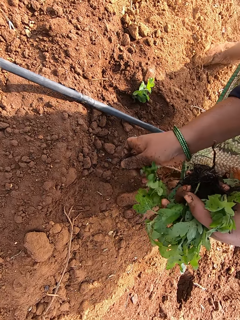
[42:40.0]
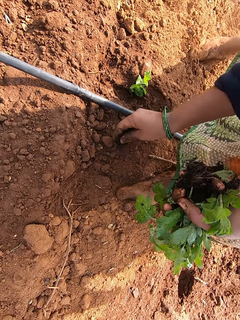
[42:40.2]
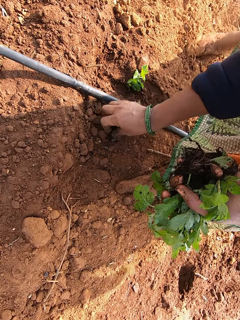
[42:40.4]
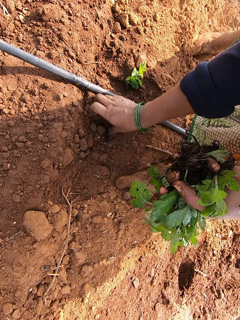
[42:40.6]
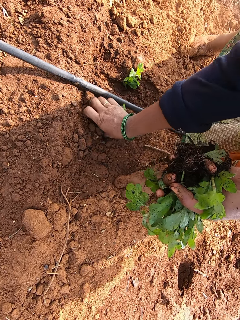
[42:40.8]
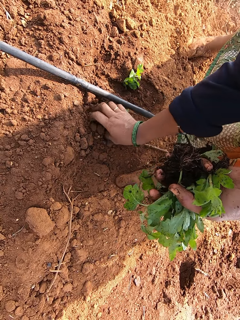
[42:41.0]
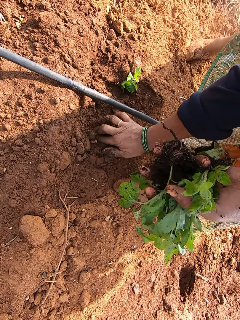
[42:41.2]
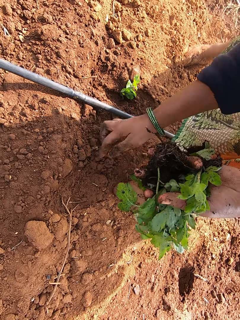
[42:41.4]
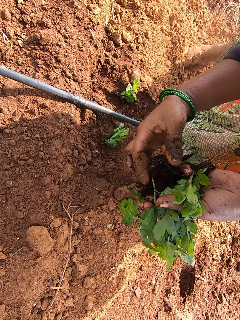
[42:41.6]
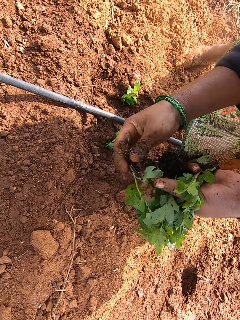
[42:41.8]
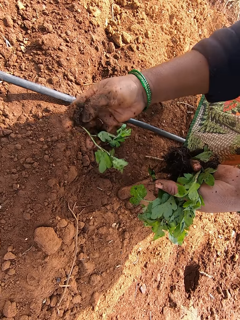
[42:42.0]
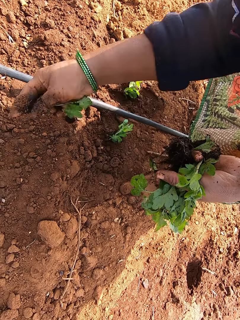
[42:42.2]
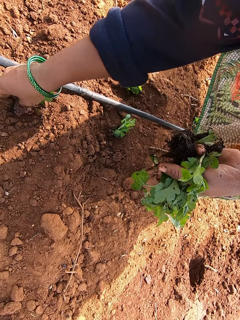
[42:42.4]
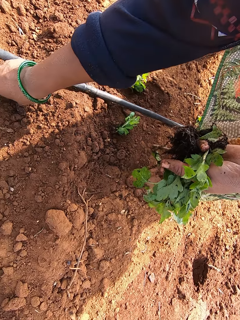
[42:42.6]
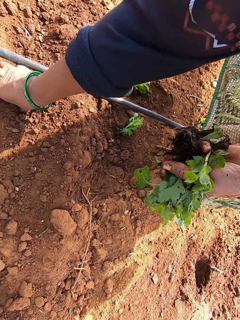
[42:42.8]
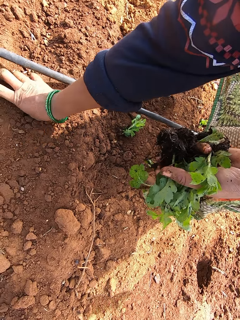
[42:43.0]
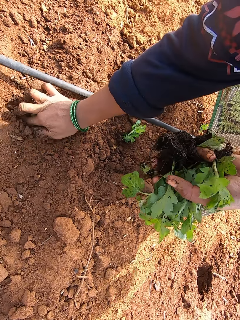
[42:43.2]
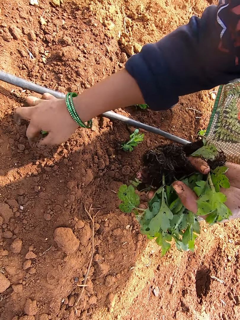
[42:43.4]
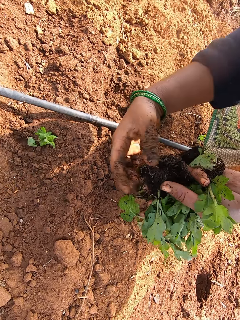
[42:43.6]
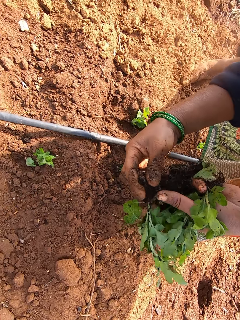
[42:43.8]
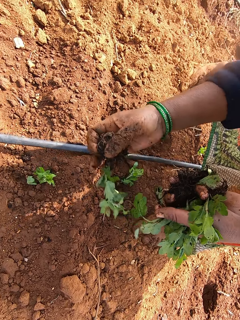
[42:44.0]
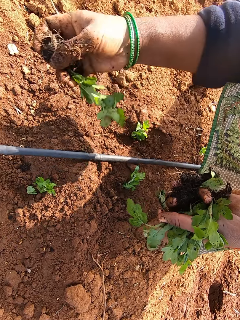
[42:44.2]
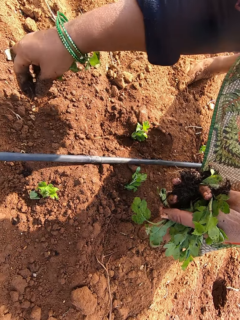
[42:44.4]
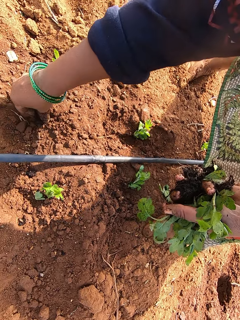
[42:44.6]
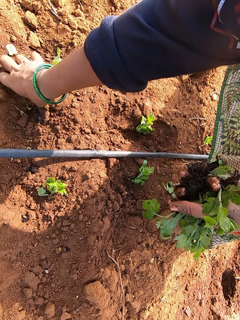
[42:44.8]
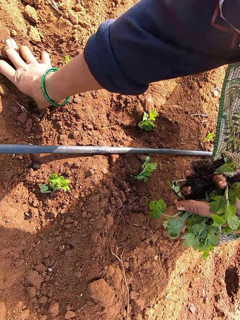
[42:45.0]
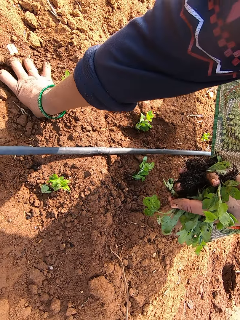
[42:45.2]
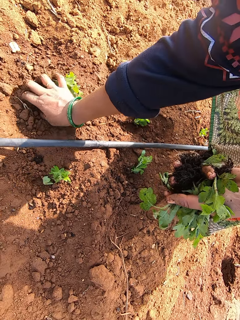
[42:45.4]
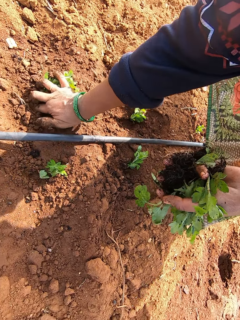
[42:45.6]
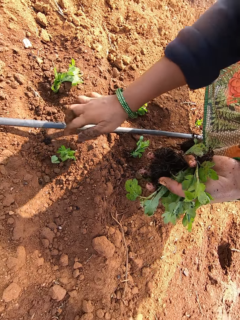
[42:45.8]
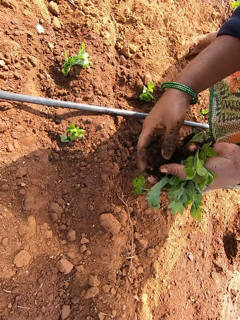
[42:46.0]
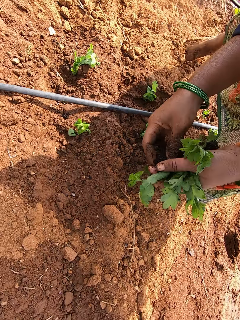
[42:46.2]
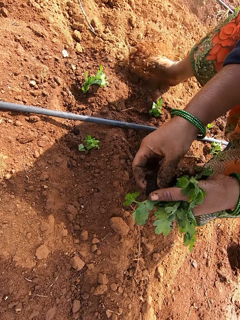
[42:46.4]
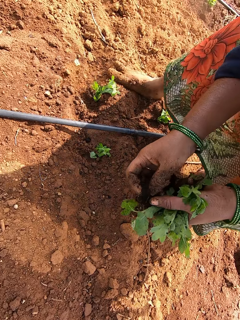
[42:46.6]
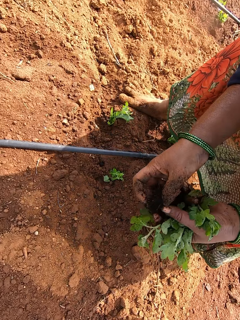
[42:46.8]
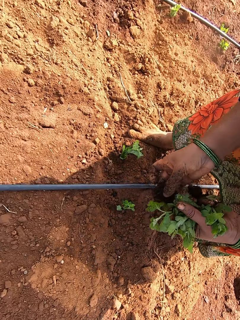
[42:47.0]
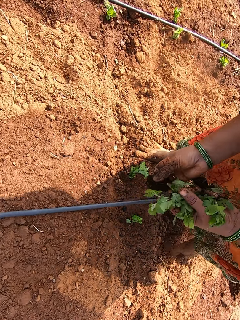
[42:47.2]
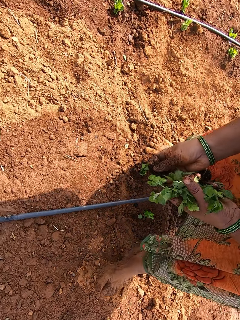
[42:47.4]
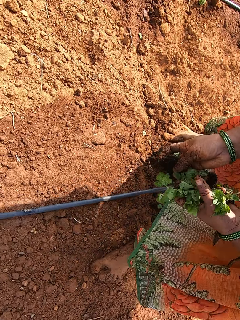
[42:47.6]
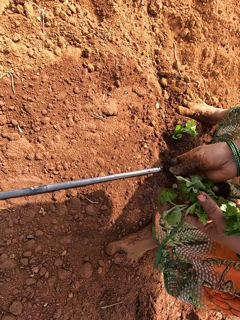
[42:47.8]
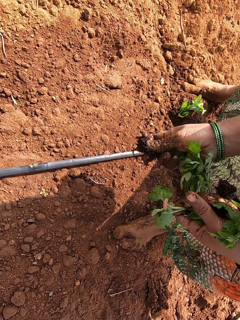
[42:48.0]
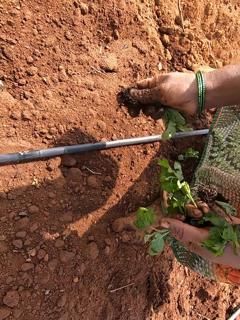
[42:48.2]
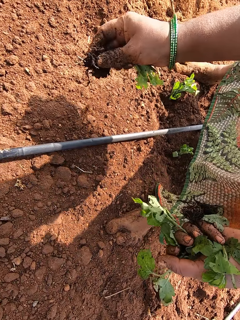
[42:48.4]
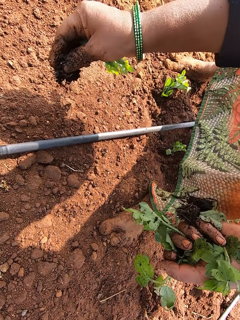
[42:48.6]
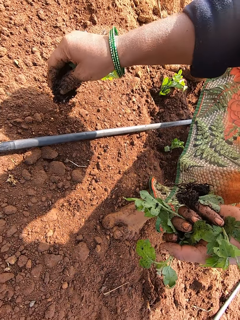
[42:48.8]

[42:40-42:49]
The camera wearer removes the vegetable from her left hand with her right hand. She plants the vegetable on the ground with her right hand. She removes the vegetable from her left hand with her right hand. She plants the vegetable on the ground with her right hand. She removes the vegetable from her left hand with her right hand. She plants the vegetable on the ground with her right hand. She removes the vegetable from her left hand with her right hand.

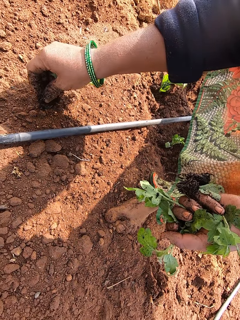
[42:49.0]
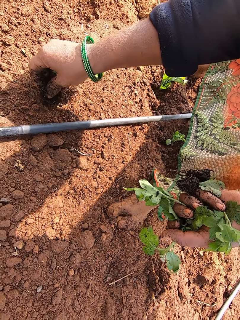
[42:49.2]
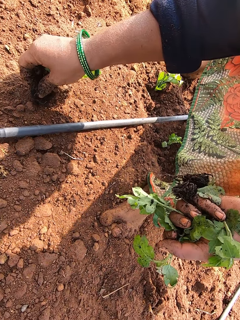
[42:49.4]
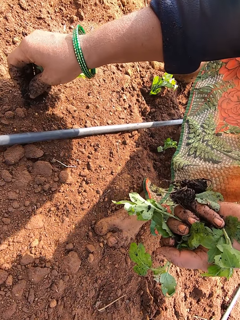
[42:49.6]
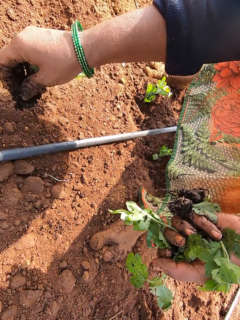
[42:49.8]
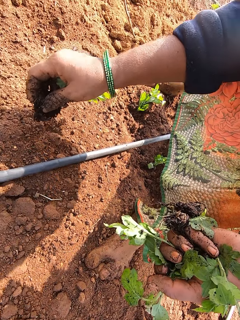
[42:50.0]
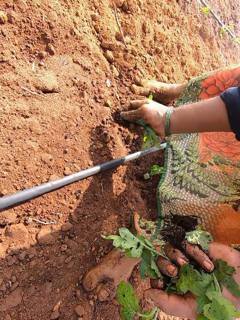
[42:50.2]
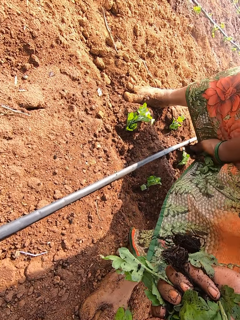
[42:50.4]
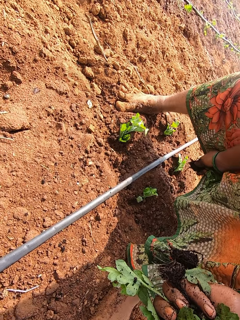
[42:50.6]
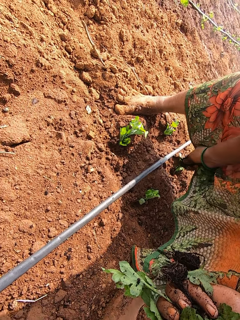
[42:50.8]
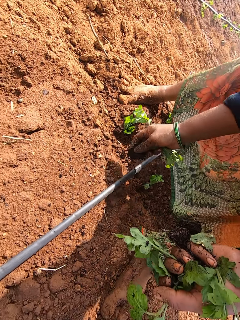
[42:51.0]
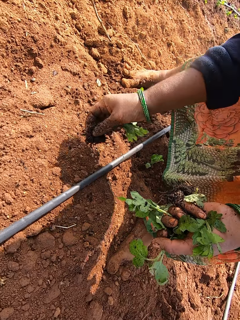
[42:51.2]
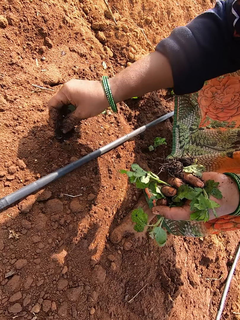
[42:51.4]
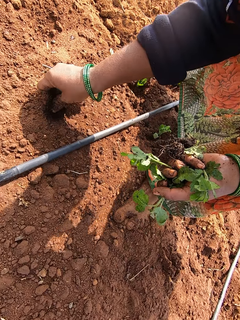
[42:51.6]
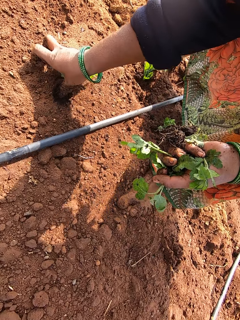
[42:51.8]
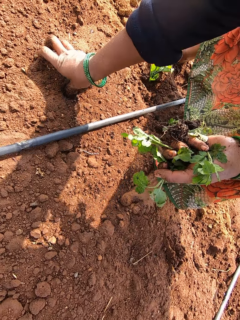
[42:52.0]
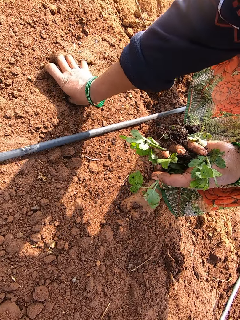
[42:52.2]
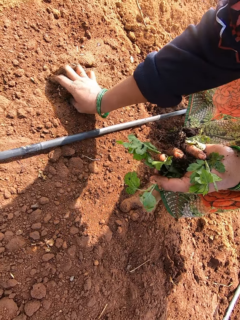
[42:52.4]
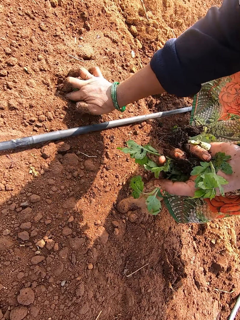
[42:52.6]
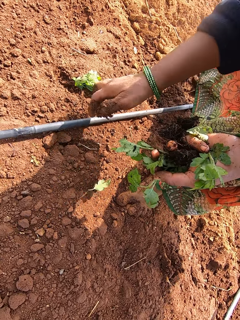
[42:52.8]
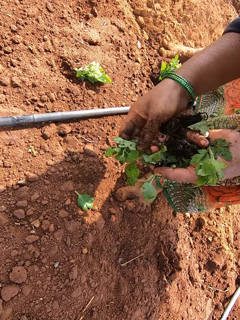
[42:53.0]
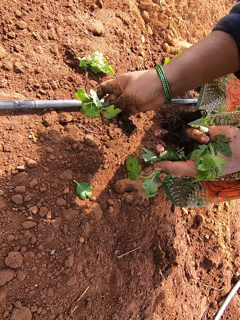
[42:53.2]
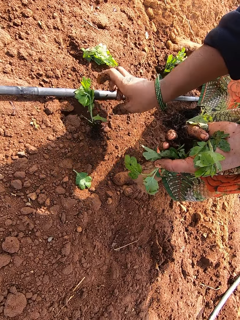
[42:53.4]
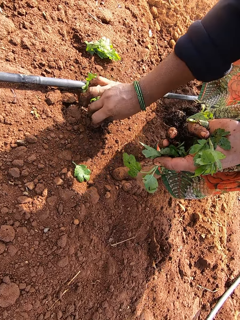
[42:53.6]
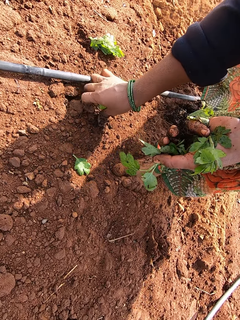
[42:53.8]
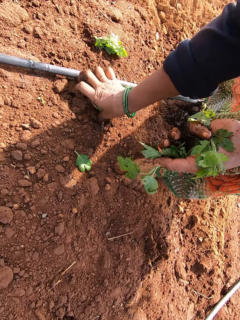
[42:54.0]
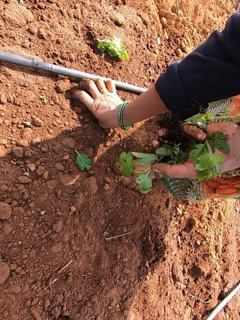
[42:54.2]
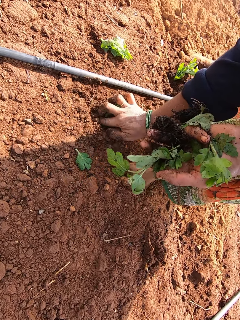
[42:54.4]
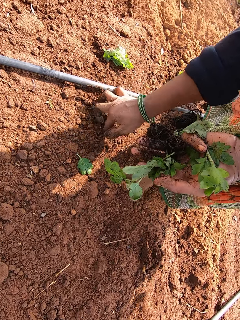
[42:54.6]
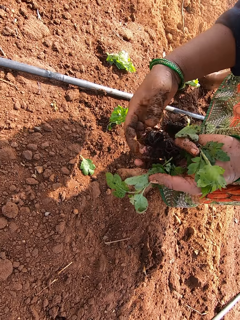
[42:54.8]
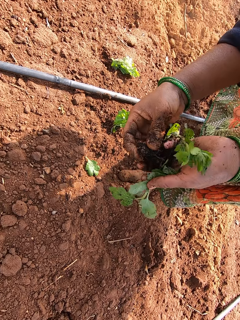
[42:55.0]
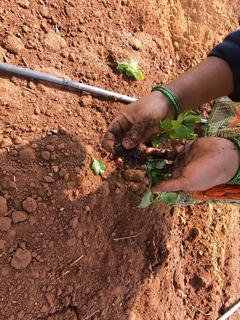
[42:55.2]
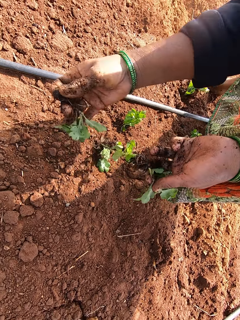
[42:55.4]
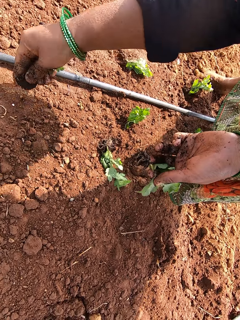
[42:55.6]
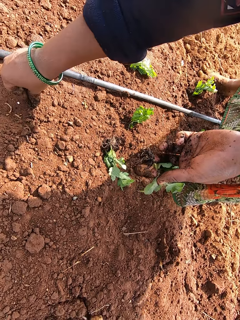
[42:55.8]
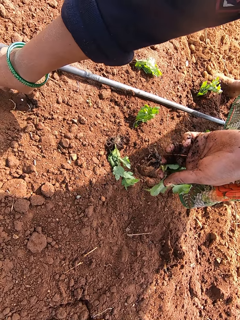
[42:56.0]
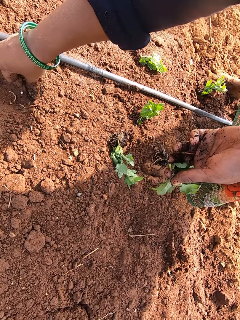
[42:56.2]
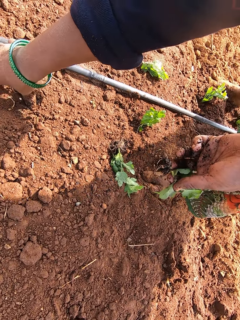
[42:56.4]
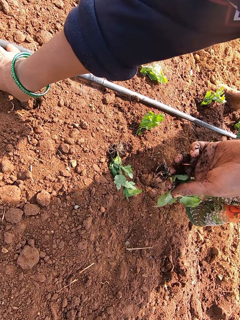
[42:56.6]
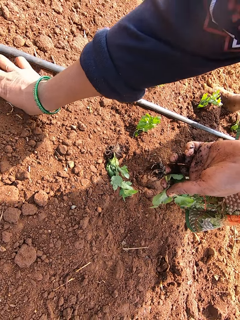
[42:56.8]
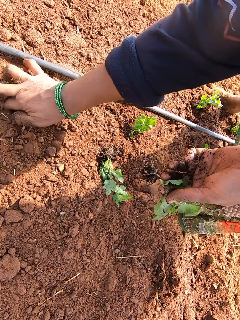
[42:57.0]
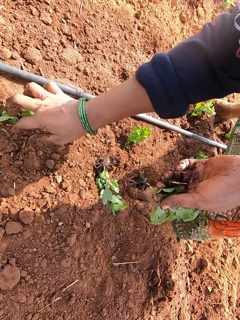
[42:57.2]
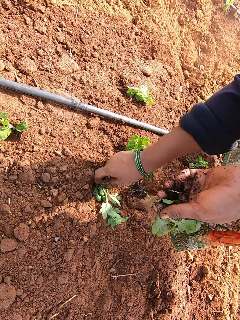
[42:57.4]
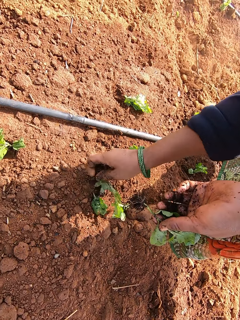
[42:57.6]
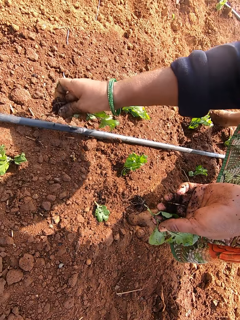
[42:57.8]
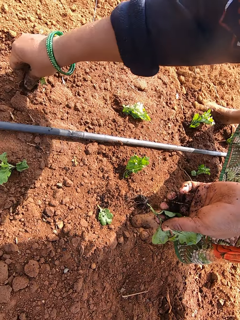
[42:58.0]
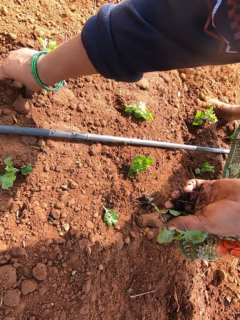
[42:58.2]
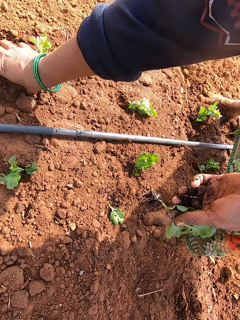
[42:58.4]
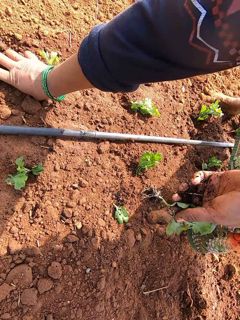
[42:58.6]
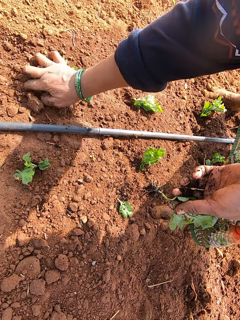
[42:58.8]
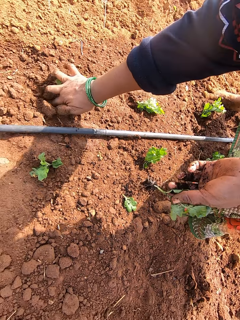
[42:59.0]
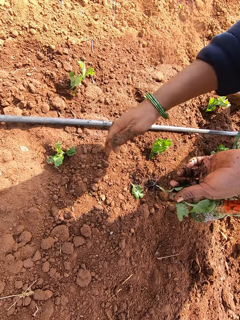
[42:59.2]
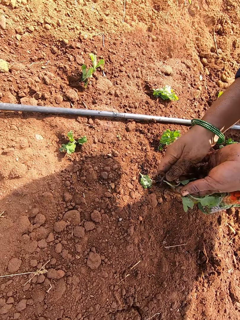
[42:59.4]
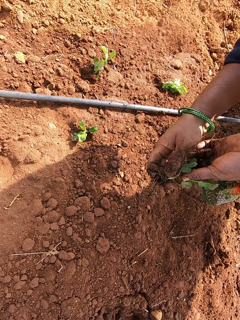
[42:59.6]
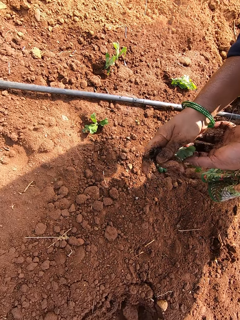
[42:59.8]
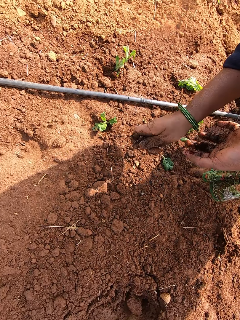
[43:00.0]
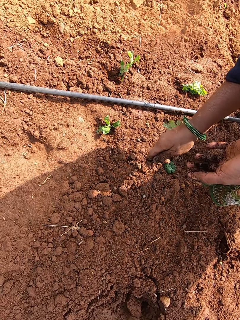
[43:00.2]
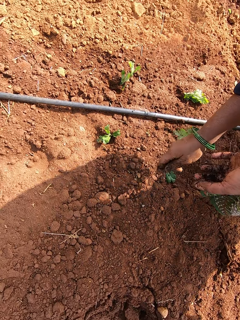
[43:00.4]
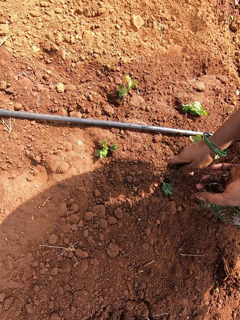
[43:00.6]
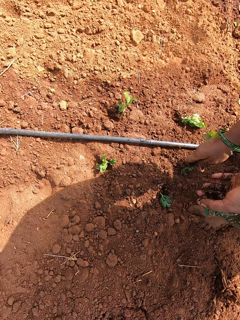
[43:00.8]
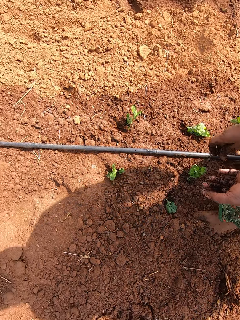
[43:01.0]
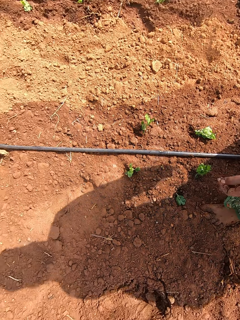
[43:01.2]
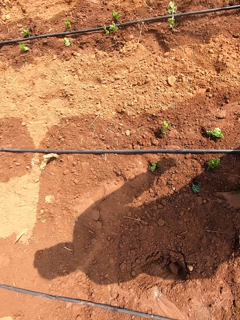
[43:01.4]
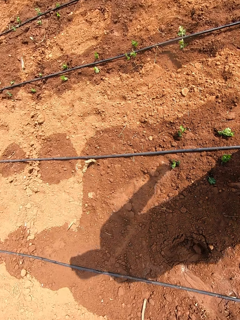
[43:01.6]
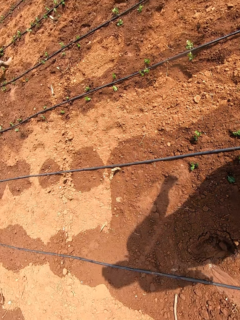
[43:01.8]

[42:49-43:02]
The camera wearer plants the seedling on the soil. She pushes the cloth backwards. She plants the vegetable on the ground with her right hand. She removes the vegetable from her left hand with her right hand. She drops the vegetable on the ground with her right hand. She plants the vegetable on the ground with her right hand. She removes the vegetable from her left hand with her right hand. She plants the vegetable on the ground with her right hand. She picks the vegetable from the ground with her right hand. She plants the vegetable on the ground with her right hand. She removes the vegetable from her left hand with her right hand.
